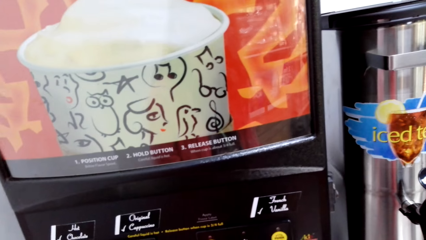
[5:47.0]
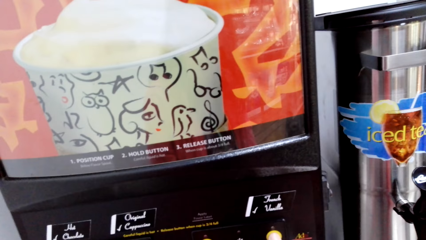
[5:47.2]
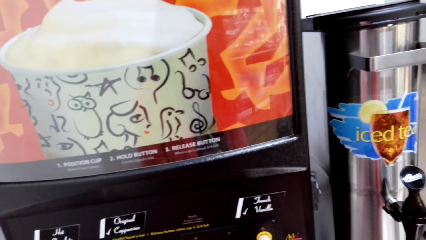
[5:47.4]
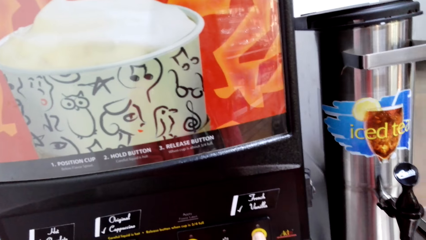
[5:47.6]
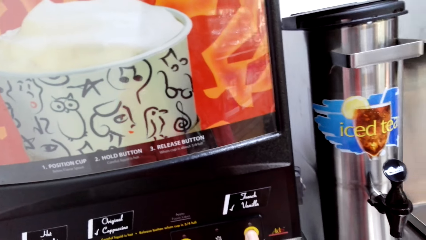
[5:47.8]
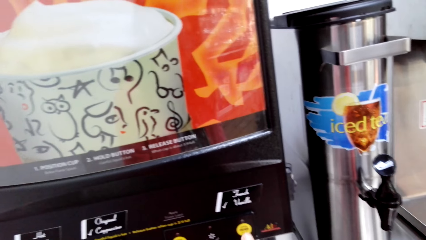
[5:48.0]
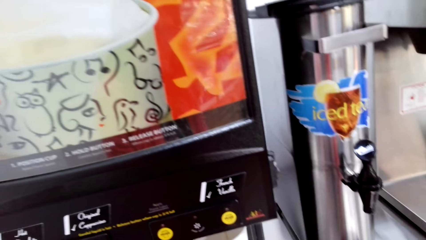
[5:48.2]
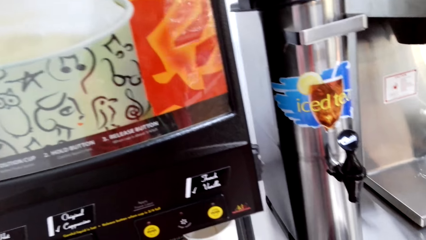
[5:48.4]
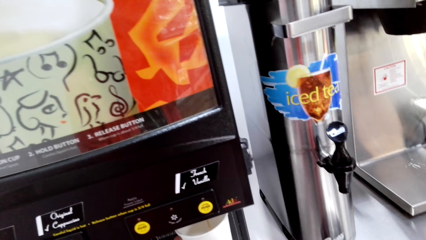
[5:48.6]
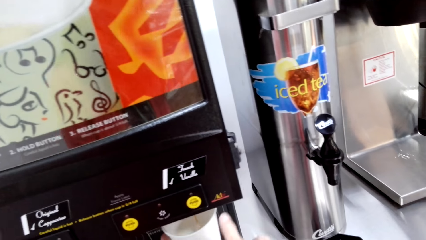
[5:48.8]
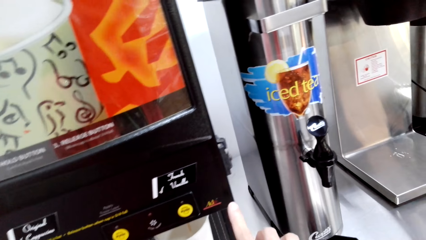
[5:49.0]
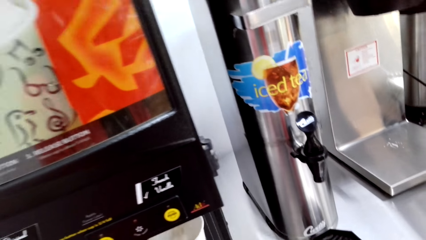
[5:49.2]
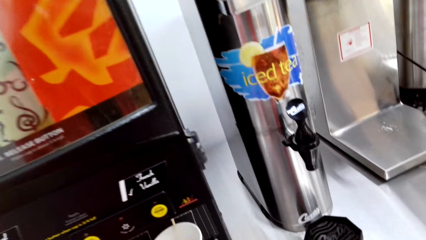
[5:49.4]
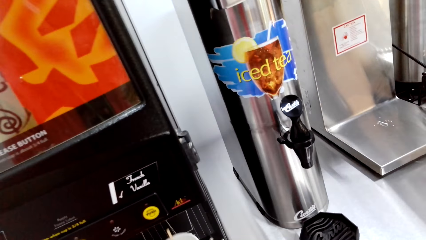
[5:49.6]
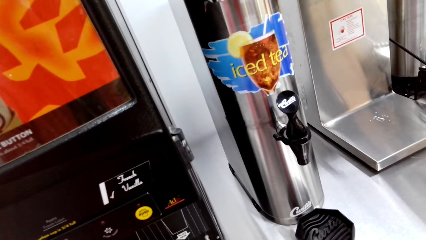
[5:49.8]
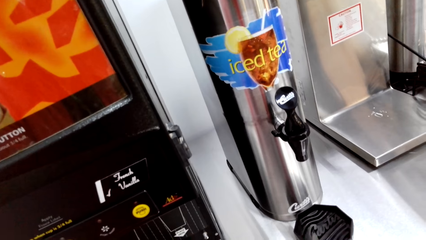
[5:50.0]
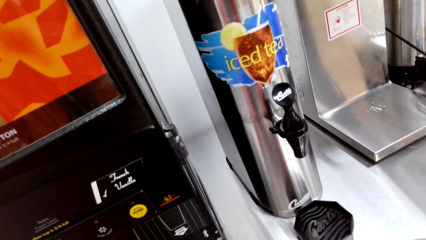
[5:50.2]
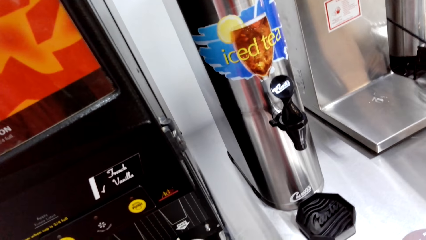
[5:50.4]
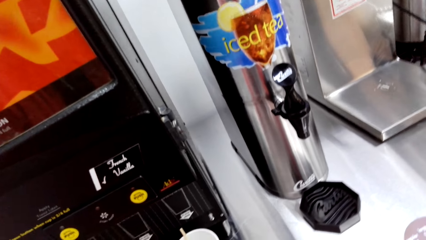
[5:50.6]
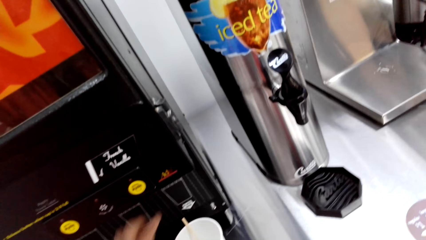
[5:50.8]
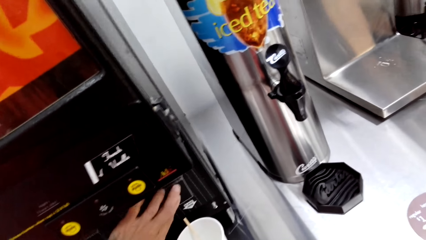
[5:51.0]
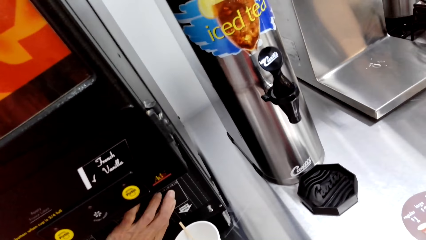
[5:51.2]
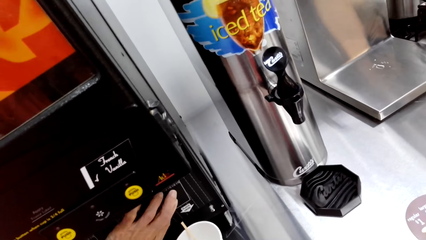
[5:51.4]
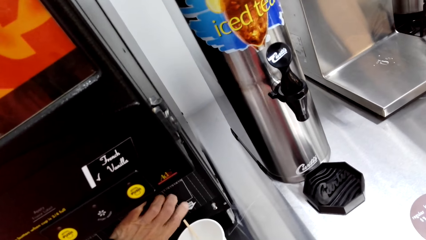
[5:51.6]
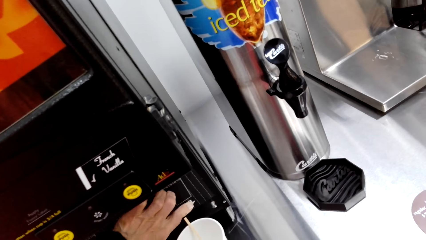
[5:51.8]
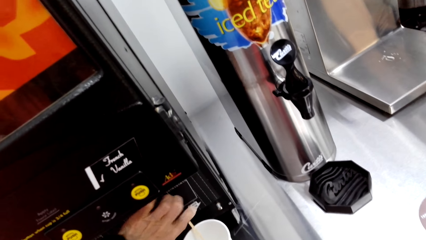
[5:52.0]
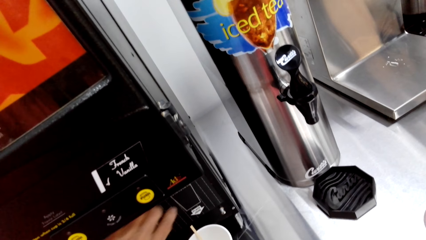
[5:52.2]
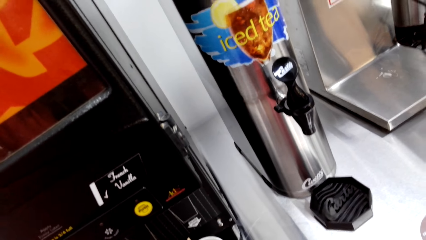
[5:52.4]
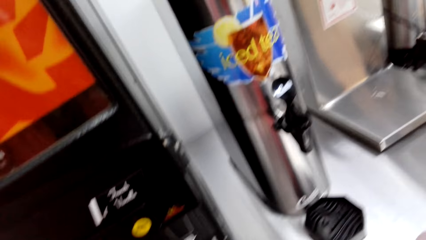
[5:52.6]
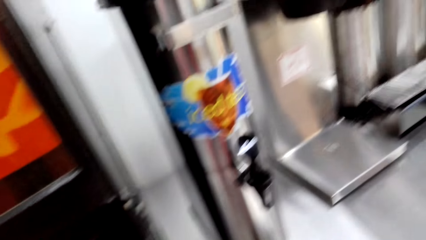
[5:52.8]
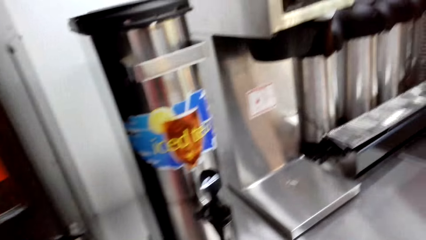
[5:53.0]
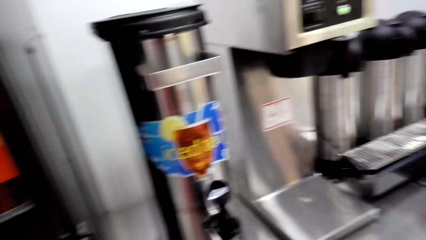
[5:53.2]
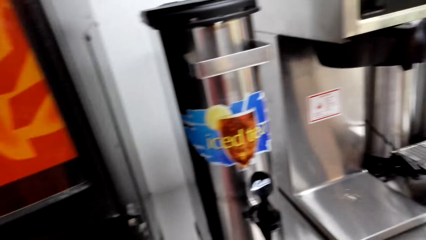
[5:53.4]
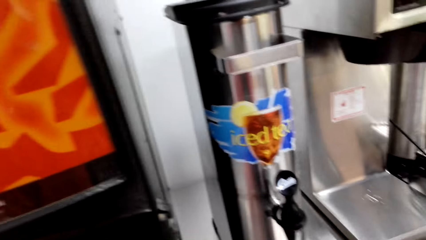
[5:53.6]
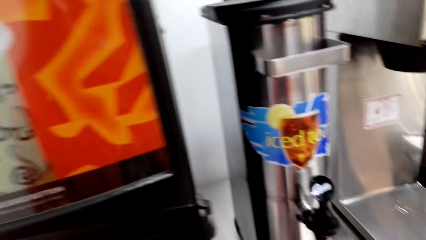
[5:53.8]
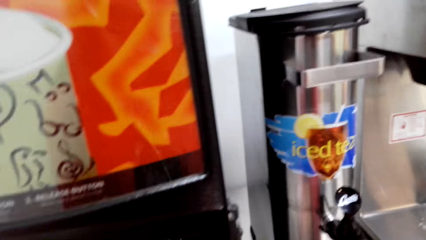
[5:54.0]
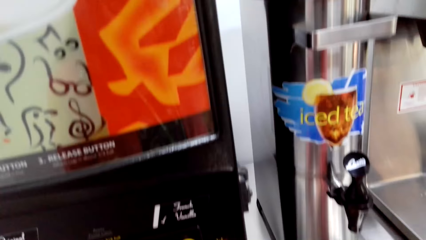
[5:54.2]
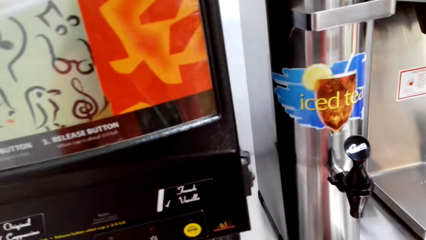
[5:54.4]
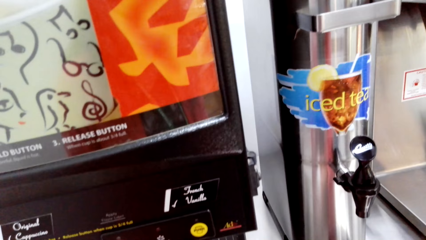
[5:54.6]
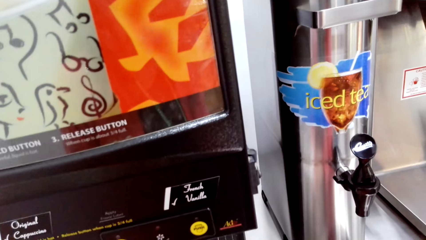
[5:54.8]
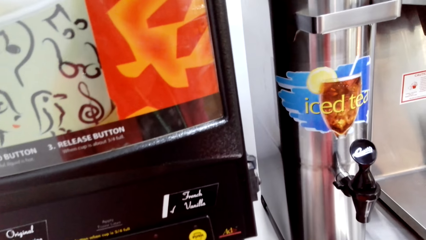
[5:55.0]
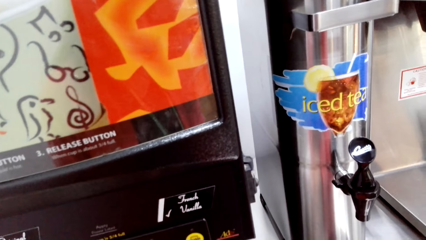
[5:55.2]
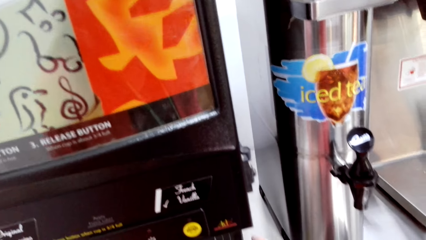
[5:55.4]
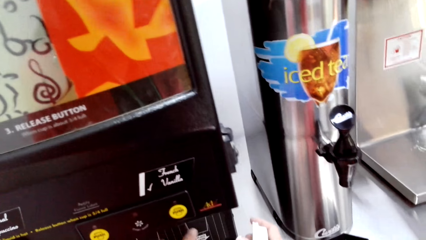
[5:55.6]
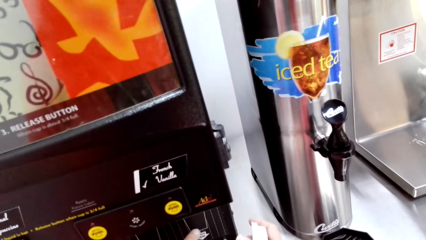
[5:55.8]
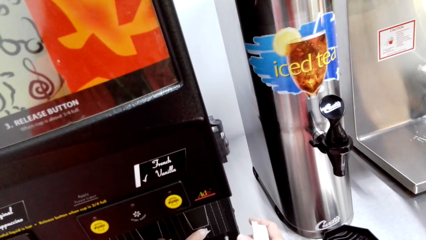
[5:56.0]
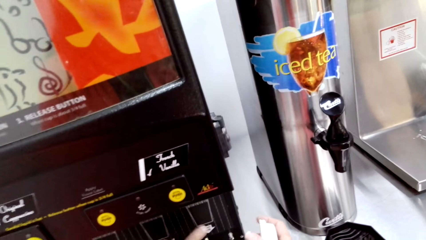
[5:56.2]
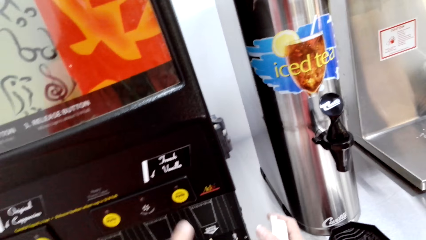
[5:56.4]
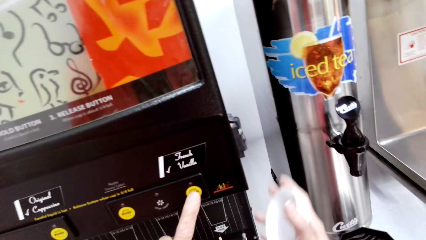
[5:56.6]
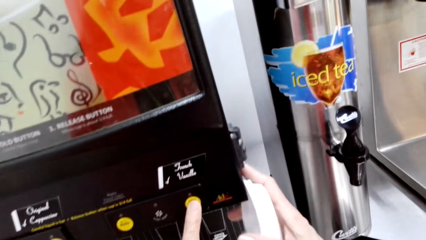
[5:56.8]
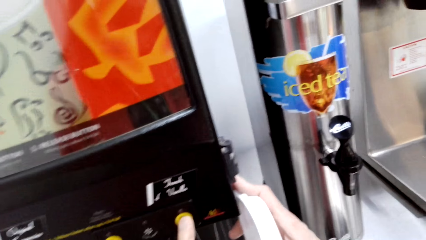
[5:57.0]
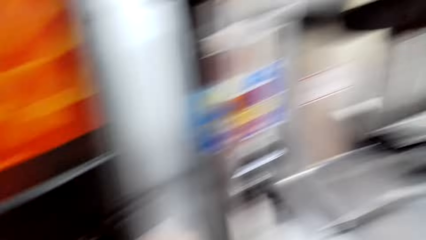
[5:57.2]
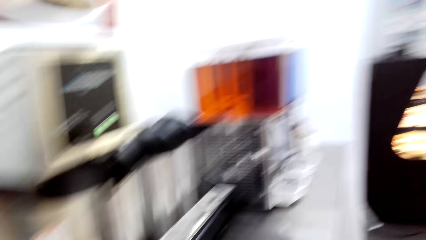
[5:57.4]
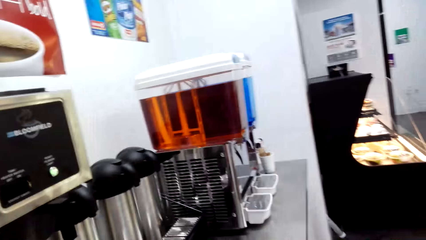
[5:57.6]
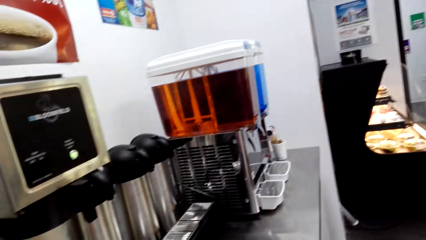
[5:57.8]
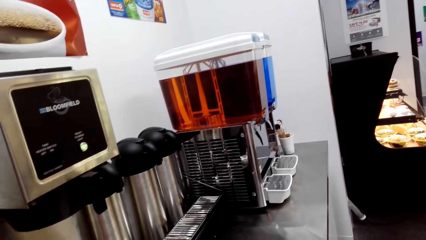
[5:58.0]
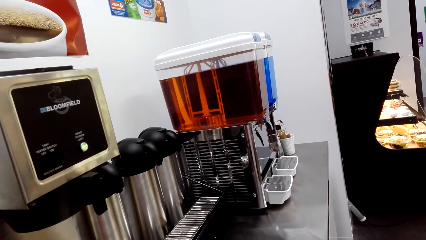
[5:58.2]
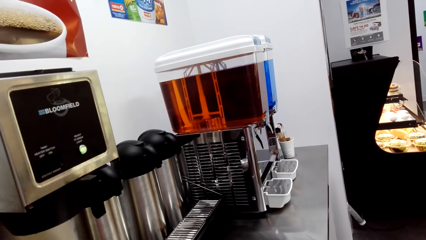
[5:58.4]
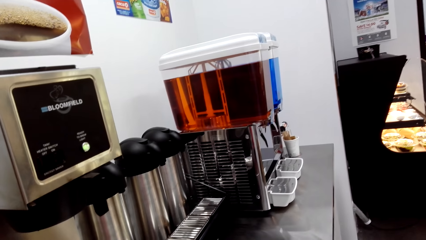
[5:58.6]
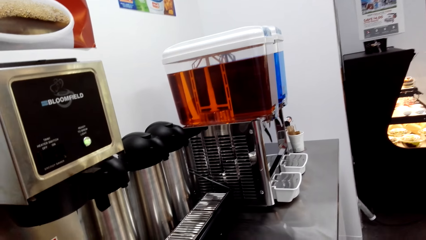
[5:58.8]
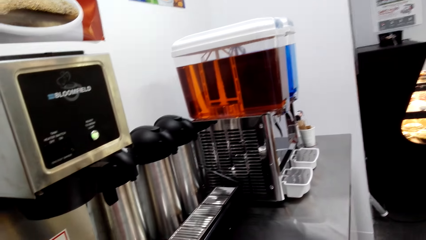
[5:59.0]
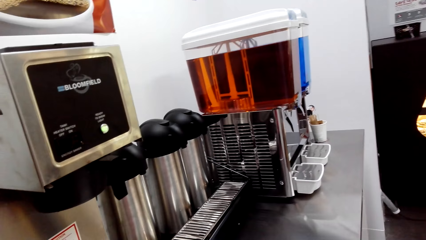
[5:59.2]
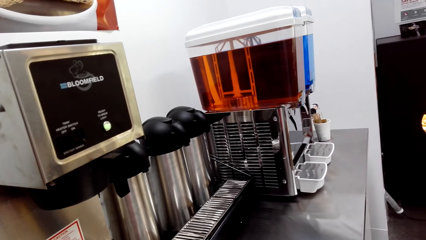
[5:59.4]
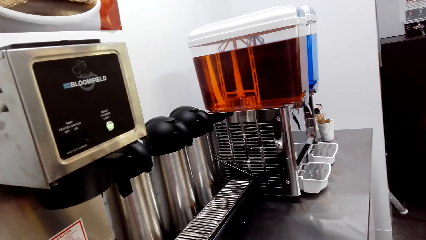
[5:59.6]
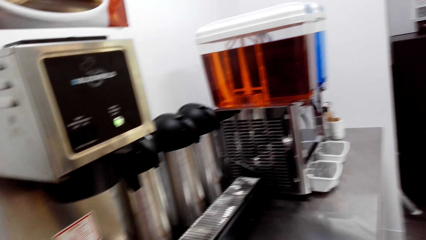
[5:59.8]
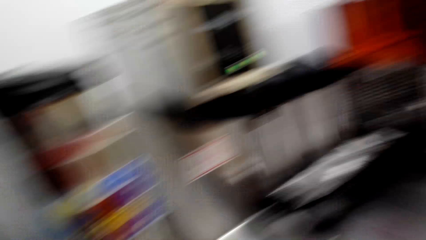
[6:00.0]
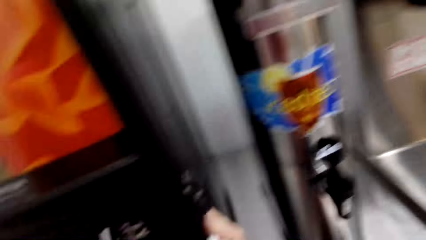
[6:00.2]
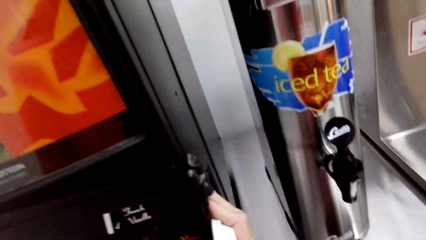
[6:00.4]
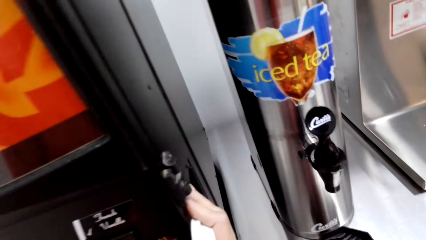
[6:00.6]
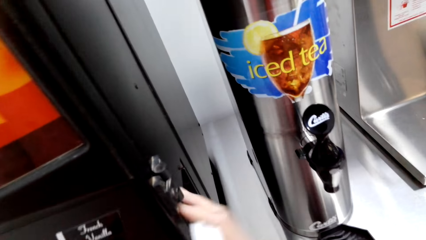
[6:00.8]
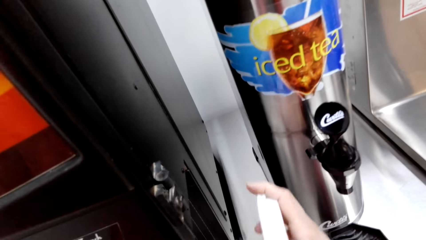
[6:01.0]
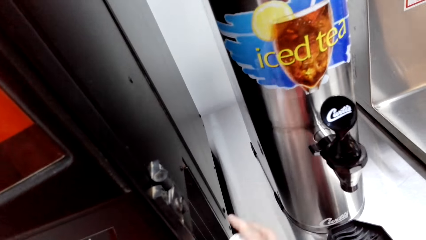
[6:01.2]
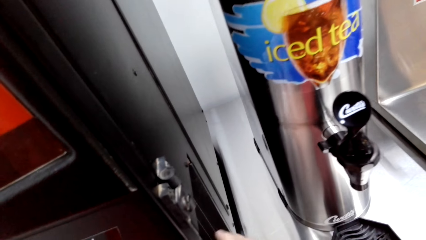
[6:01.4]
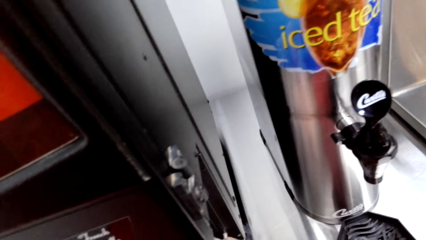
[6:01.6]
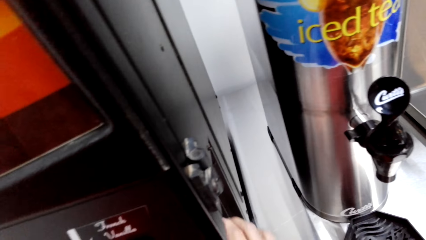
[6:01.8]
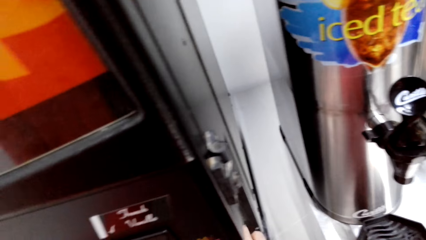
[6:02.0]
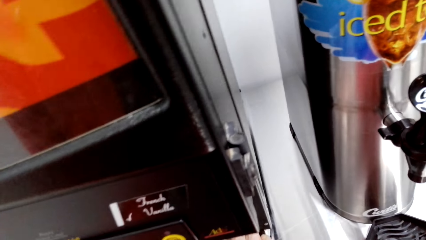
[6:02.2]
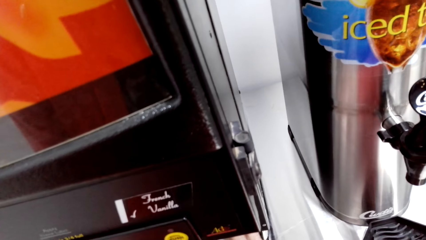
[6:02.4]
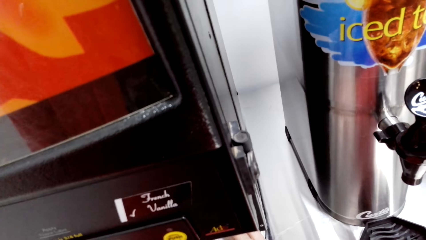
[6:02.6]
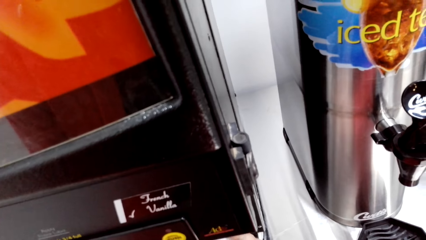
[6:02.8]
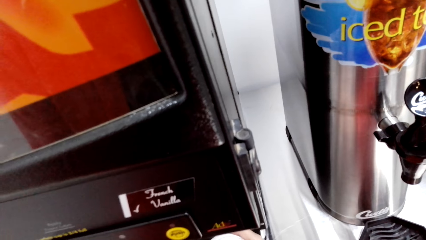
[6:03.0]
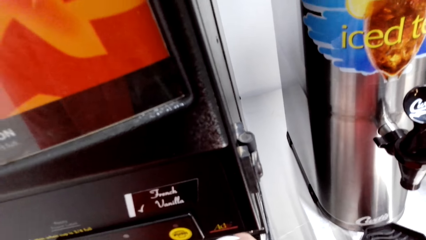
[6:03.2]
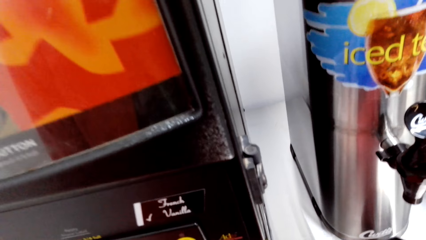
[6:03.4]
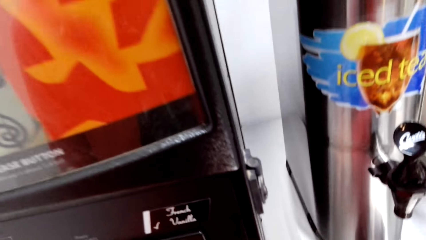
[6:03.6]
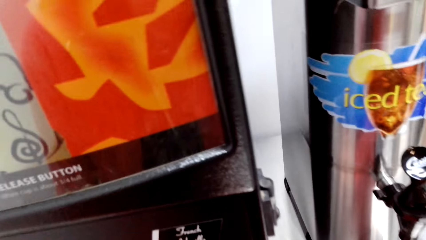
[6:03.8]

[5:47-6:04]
The camera wearer puts a cup on the cappuccino machine. They press the cappuccino machine. They look around. They press the cappuccino machine. A person switches off the coffee machine.
